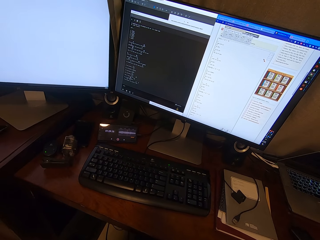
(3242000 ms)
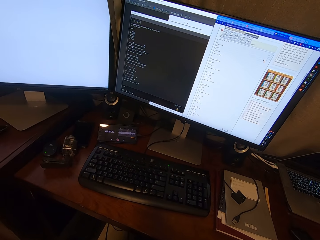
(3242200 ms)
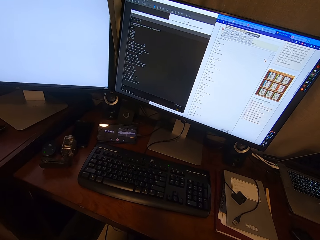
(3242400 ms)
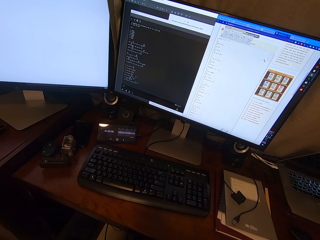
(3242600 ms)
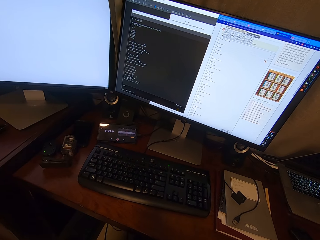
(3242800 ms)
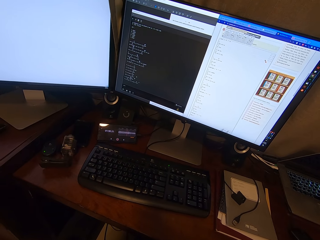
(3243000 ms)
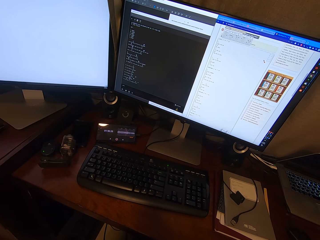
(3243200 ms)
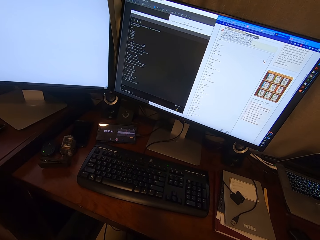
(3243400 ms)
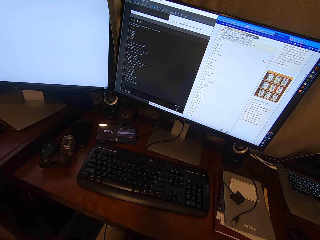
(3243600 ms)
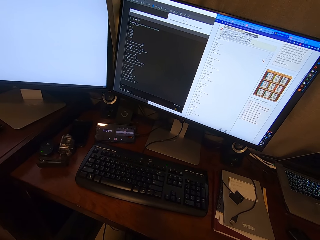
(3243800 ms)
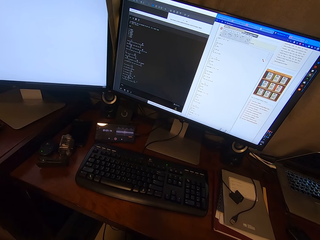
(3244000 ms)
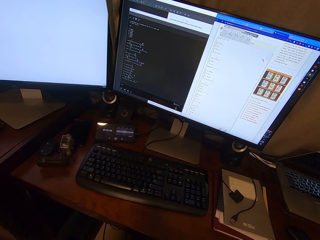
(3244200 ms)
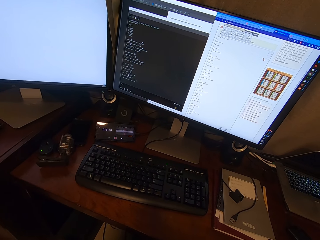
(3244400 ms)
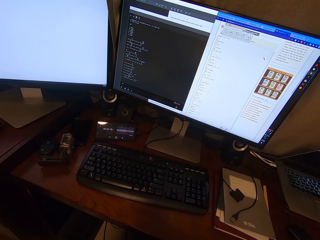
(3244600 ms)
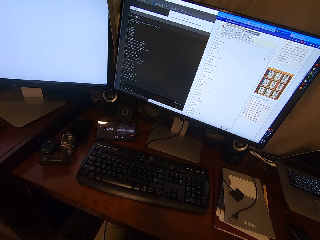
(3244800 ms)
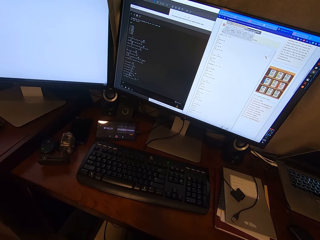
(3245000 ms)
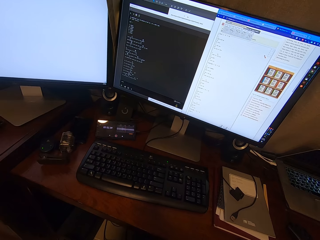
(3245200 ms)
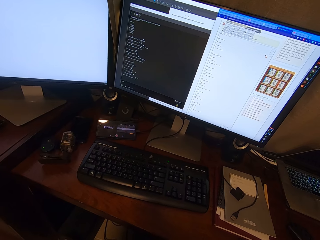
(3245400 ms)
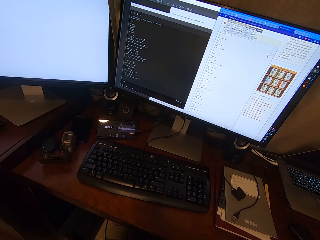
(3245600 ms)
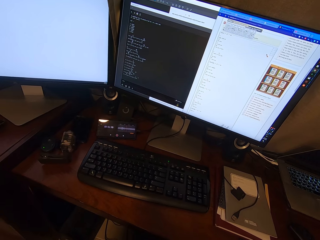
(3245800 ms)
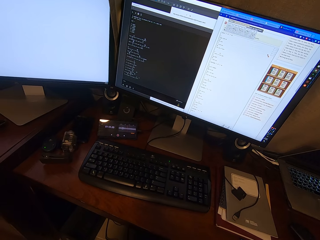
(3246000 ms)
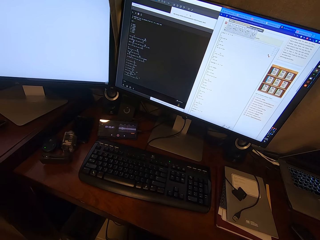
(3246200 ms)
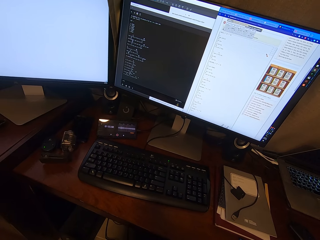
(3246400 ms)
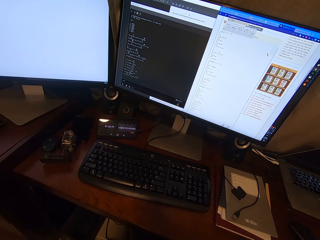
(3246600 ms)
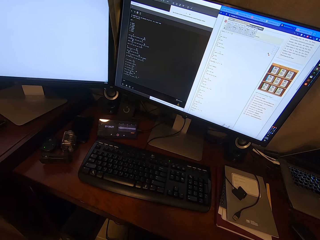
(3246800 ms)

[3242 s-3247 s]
The camera wearer plays a guitar.

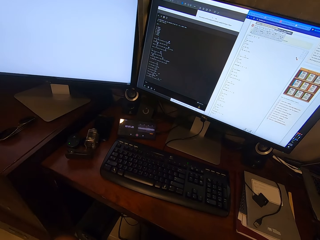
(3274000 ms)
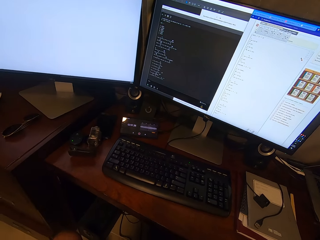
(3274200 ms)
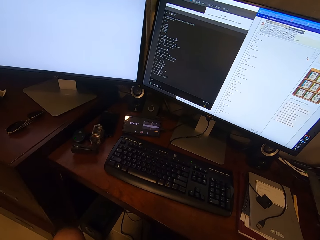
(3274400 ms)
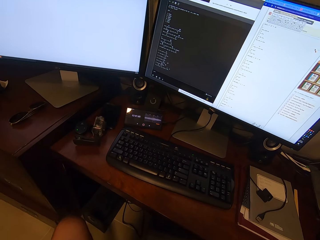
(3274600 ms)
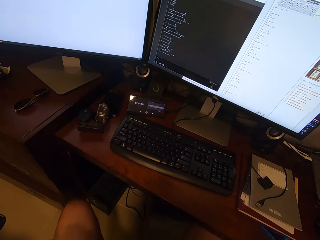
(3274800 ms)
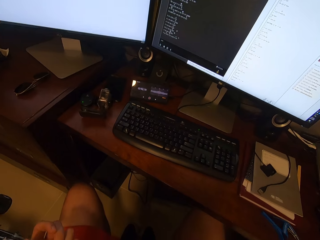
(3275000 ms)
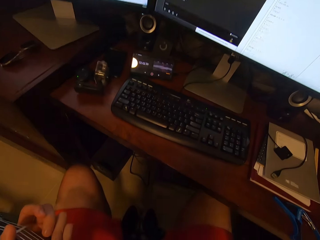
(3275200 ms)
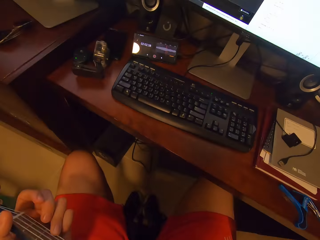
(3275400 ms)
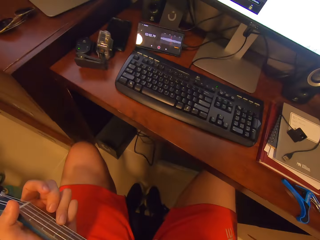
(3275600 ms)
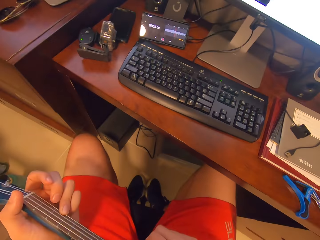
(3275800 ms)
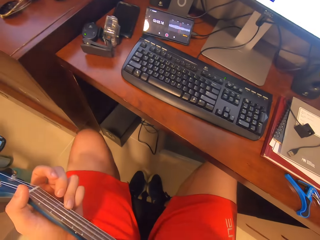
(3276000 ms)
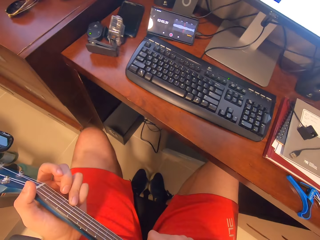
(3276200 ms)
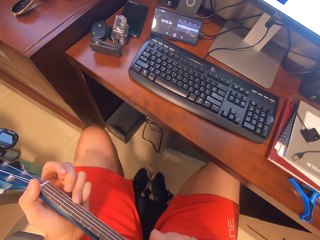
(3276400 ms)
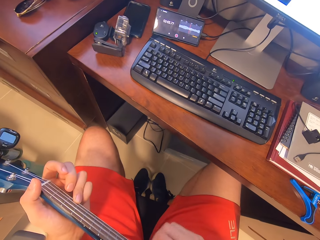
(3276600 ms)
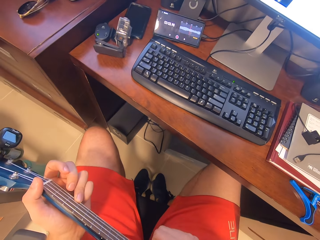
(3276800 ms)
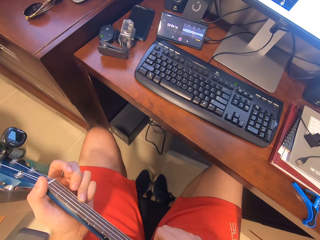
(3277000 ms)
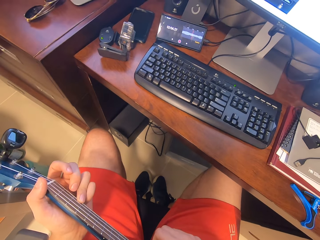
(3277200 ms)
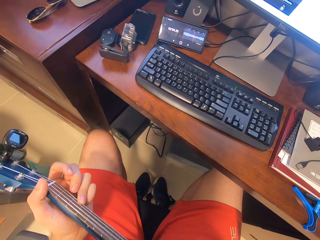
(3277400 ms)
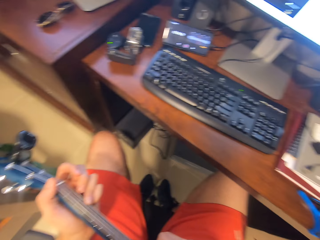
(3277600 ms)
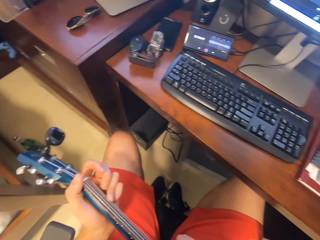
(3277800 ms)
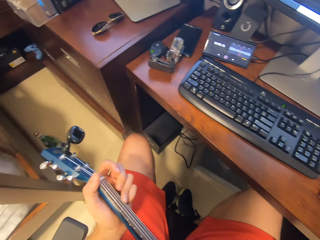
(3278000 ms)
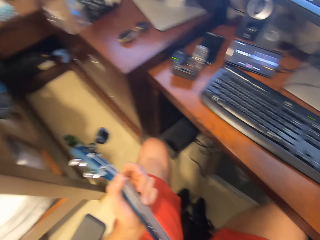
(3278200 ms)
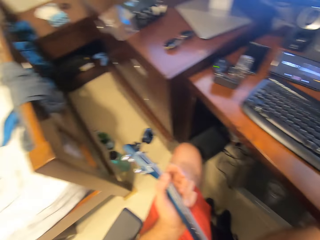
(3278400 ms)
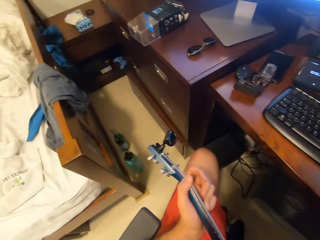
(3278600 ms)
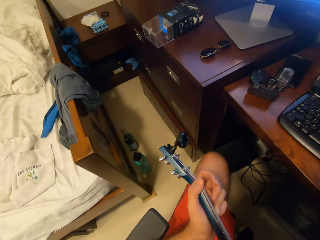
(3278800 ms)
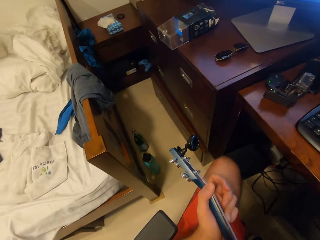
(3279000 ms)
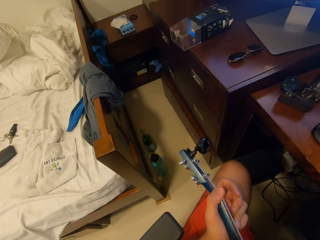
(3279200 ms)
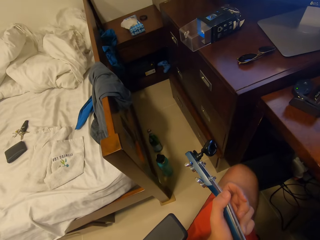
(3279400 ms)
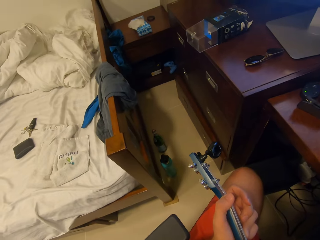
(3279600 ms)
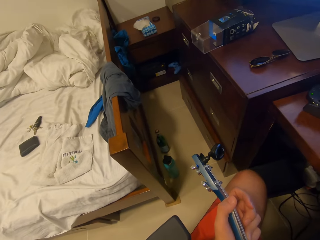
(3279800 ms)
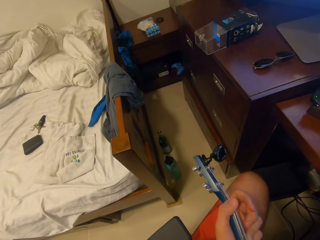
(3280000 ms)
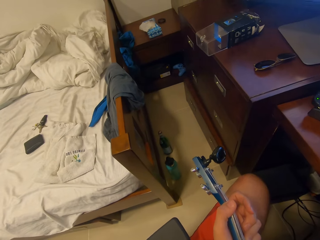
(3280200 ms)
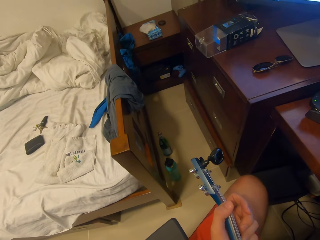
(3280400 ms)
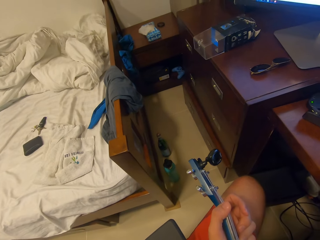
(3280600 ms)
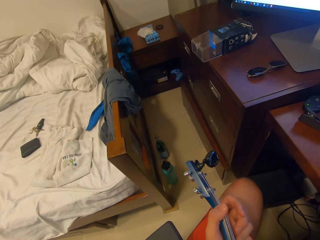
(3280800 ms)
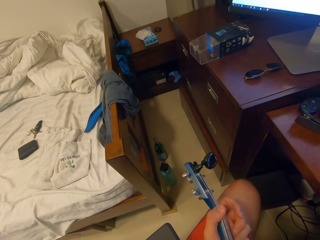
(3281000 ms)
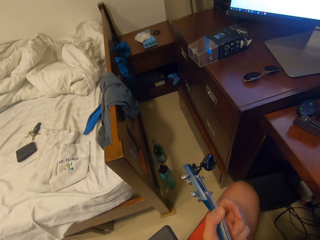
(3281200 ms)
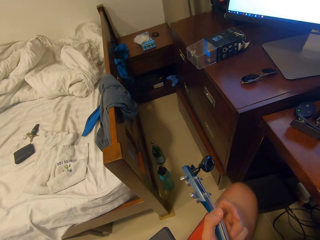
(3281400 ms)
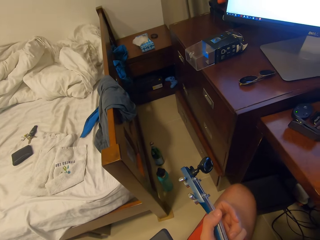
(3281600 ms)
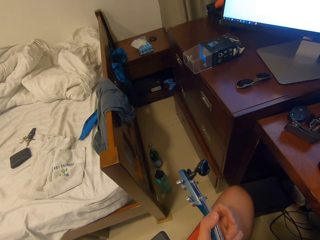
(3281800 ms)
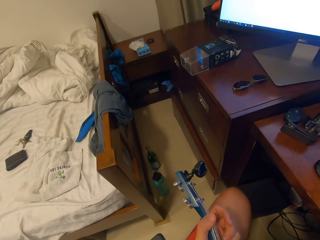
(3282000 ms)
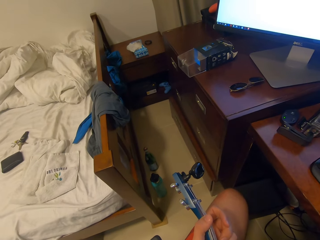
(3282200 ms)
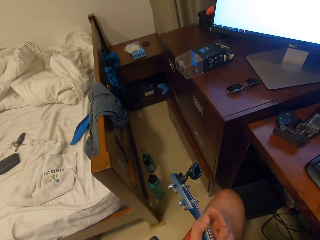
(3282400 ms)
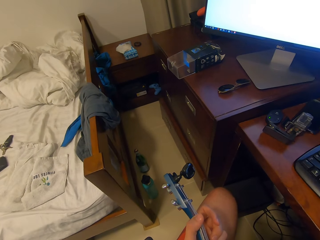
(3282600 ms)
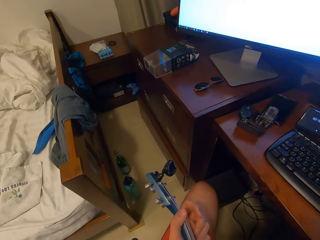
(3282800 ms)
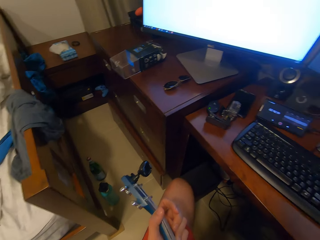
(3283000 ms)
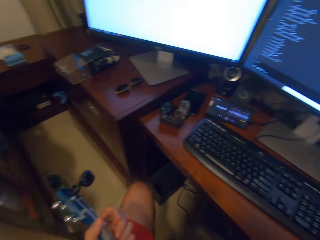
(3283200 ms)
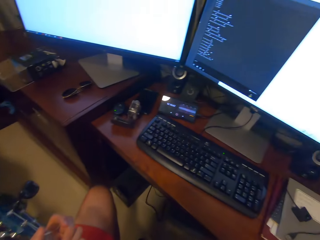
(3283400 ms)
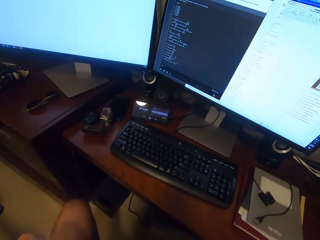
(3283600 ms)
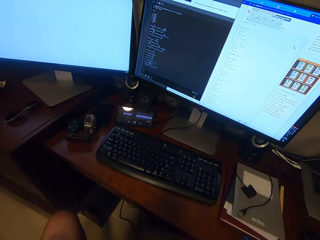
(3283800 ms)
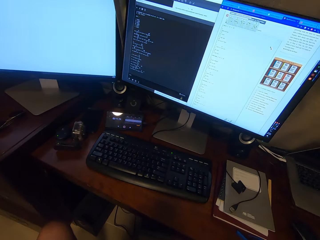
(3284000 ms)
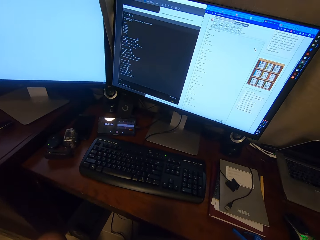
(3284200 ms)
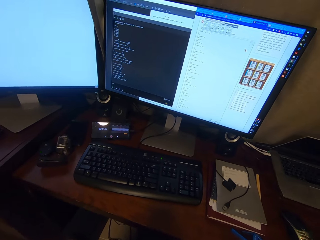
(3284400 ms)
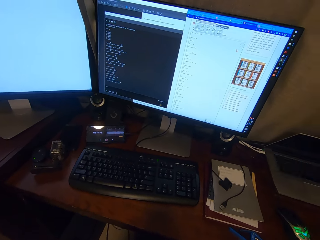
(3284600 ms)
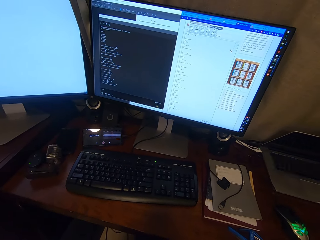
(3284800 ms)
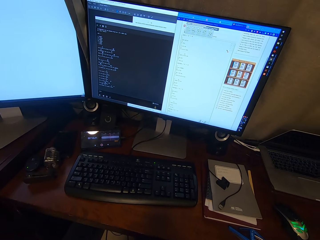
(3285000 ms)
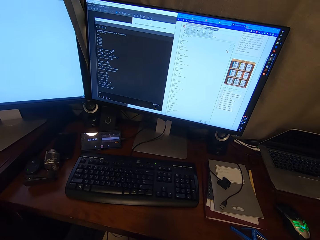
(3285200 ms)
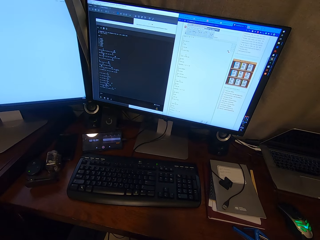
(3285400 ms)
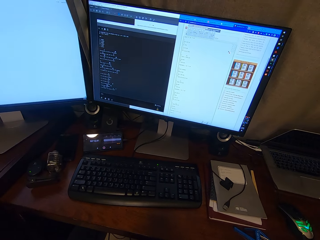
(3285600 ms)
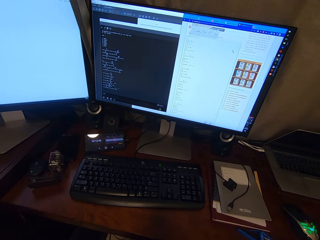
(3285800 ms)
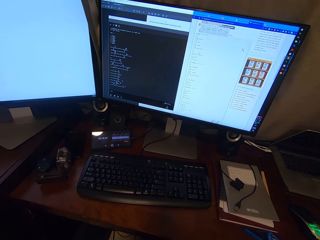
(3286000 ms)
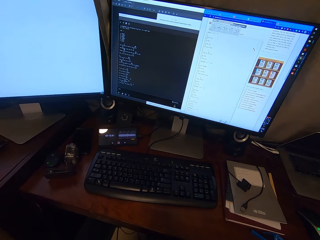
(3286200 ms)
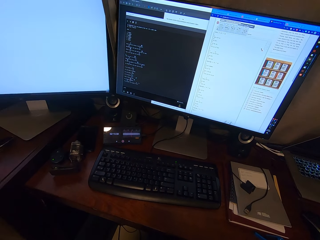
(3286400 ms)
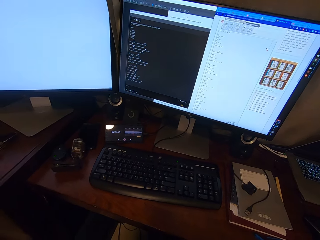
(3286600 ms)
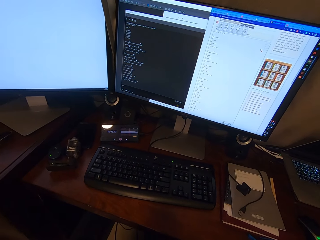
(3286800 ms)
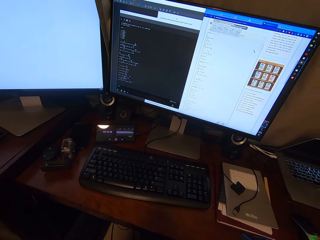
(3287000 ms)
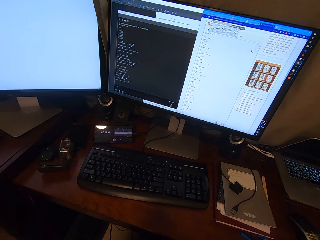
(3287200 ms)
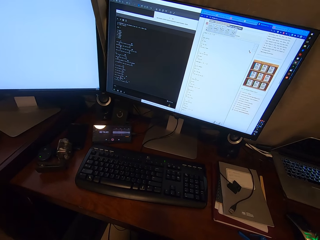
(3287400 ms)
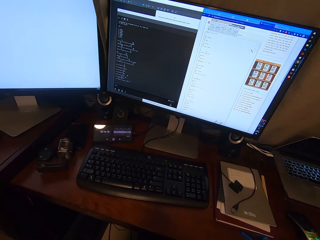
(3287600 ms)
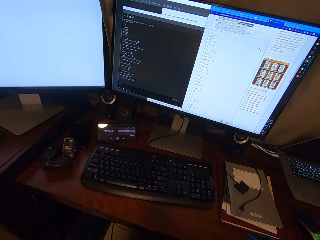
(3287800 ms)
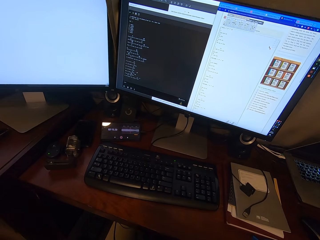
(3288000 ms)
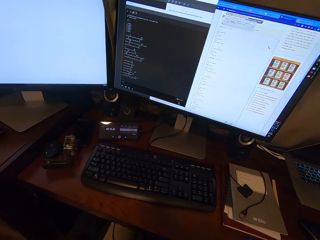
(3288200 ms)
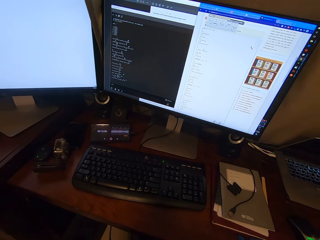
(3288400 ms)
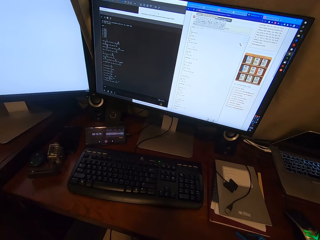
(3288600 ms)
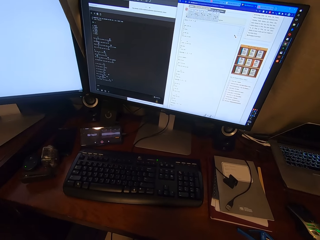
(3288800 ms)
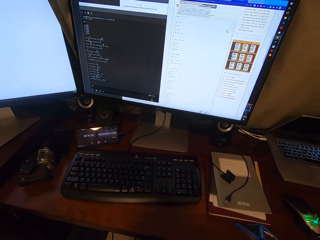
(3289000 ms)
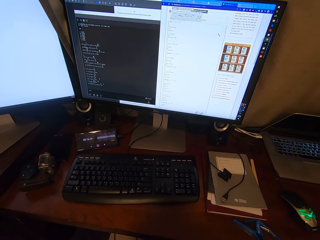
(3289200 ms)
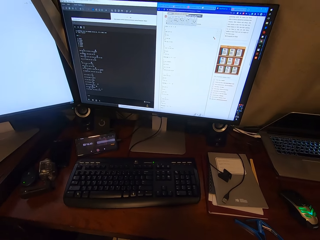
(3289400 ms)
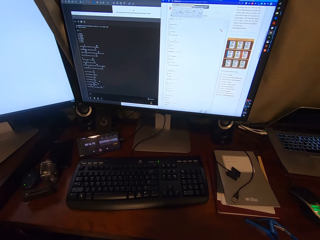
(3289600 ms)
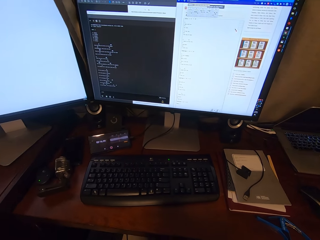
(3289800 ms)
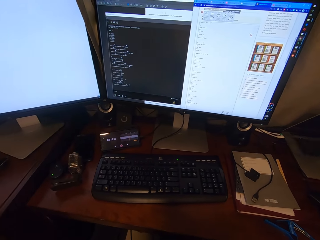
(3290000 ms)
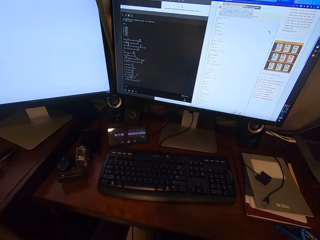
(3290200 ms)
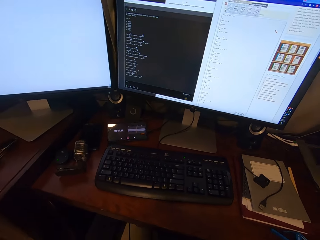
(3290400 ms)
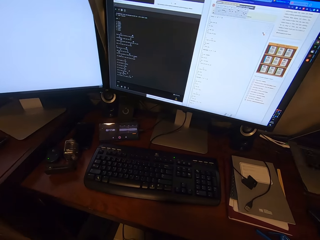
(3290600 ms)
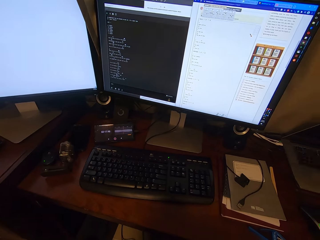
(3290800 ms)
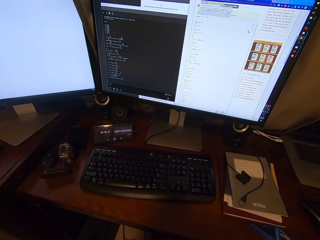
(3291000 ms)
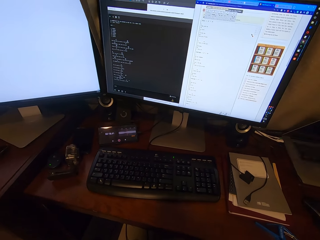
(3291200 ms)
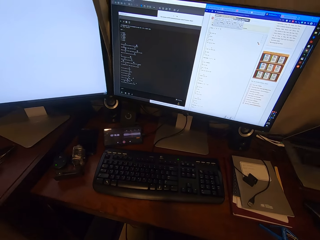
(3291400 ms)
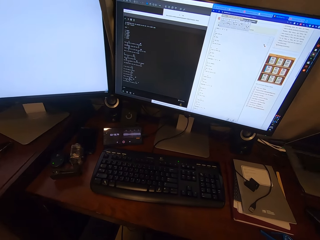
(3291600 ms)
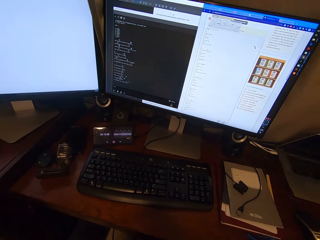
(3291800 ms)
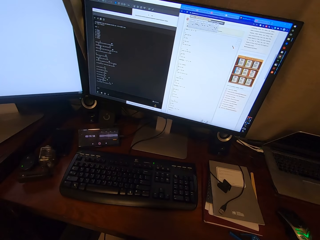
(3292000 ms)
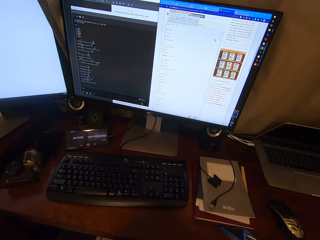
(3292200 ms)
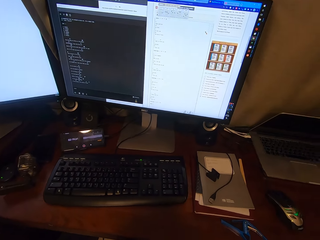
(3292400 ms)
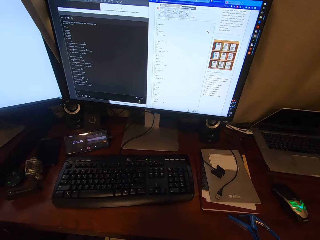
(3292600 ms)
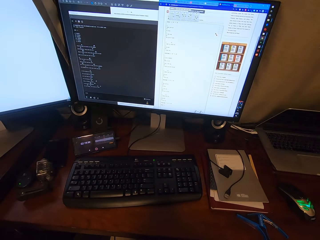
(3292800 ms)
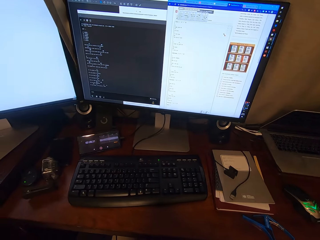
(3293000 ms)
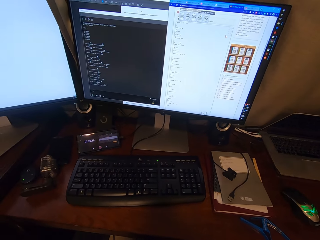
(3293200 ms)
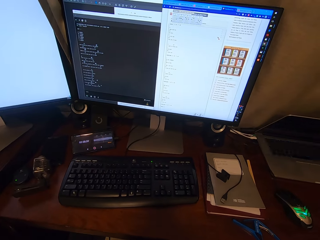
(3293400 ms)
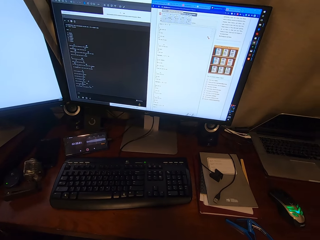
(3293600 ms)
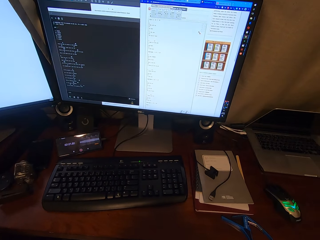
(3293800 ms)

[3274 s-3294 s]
The camera wearer looks down on his guitar. He moves his head around a room. He pauses from playing the guitar. He looks at a computer.
